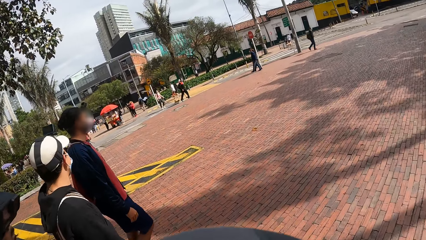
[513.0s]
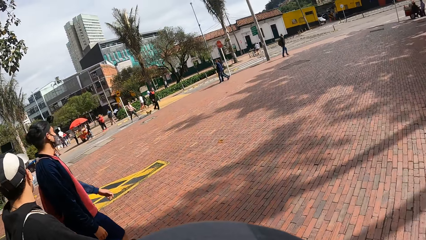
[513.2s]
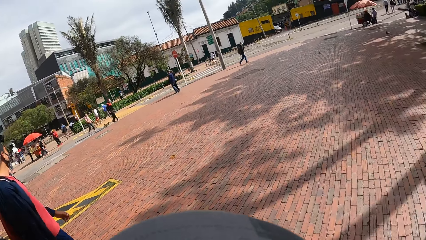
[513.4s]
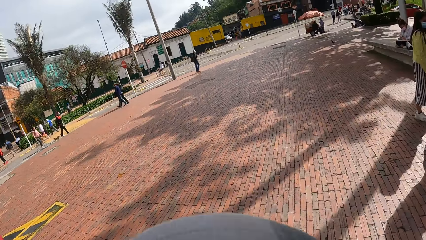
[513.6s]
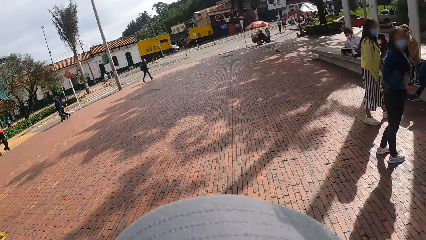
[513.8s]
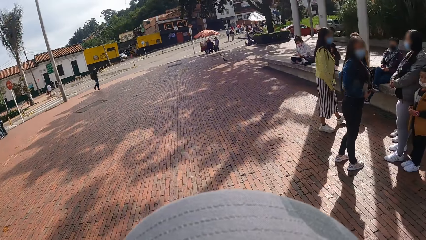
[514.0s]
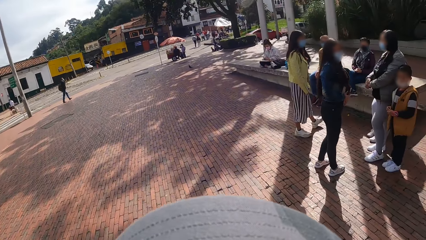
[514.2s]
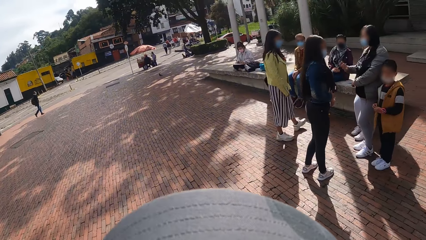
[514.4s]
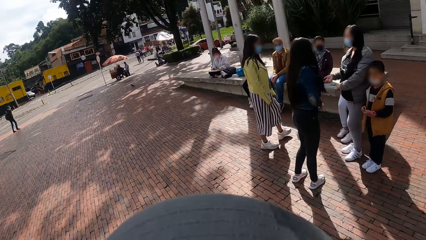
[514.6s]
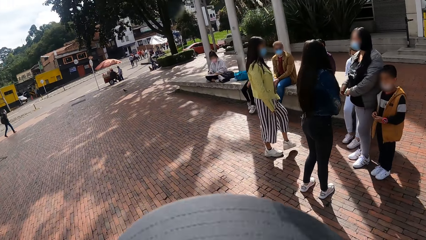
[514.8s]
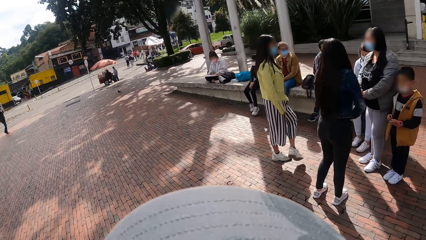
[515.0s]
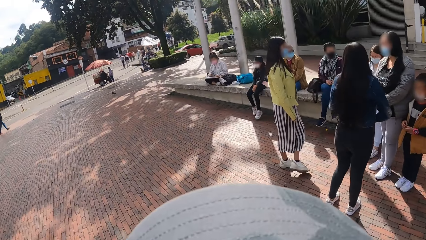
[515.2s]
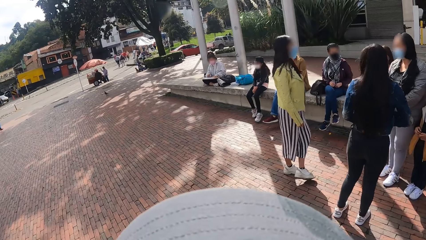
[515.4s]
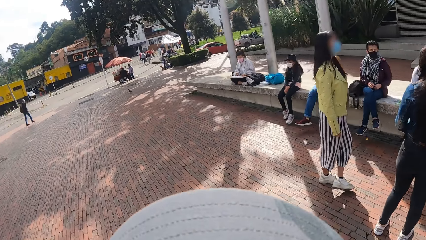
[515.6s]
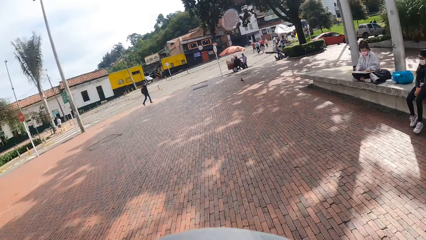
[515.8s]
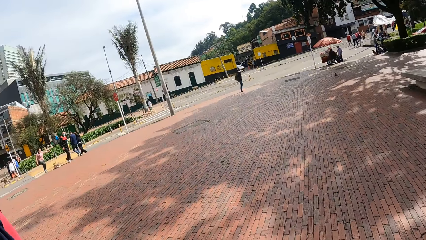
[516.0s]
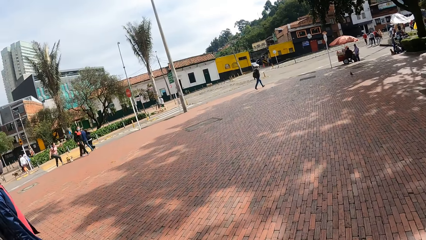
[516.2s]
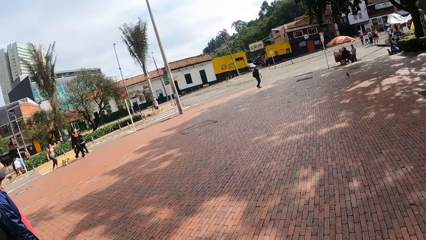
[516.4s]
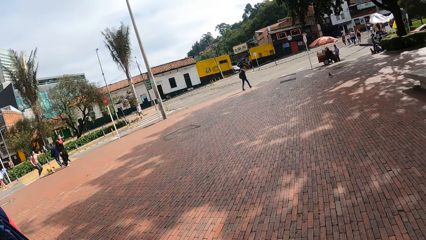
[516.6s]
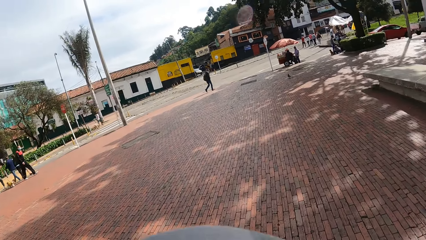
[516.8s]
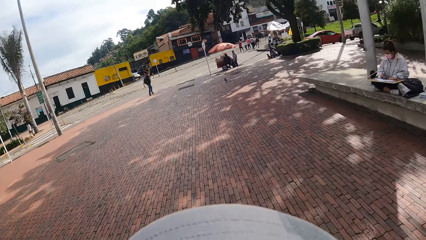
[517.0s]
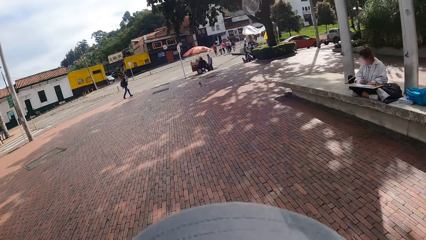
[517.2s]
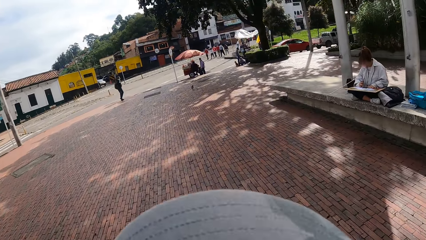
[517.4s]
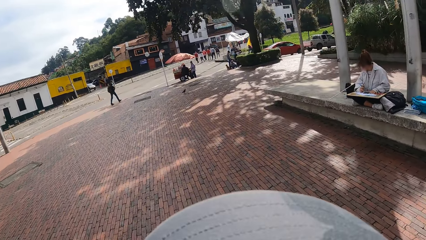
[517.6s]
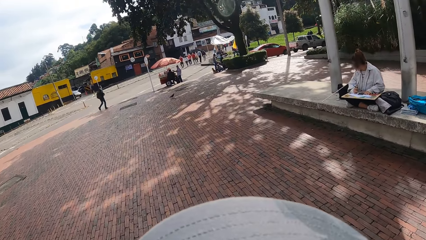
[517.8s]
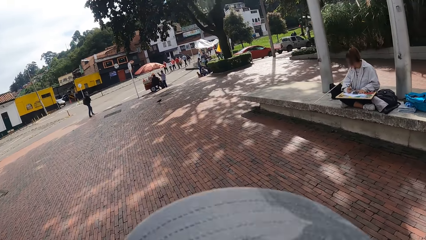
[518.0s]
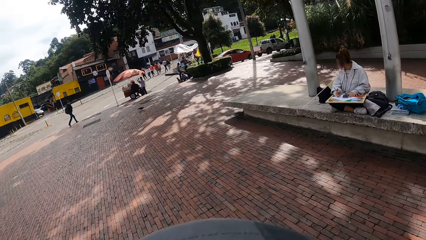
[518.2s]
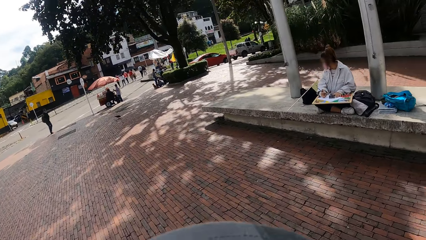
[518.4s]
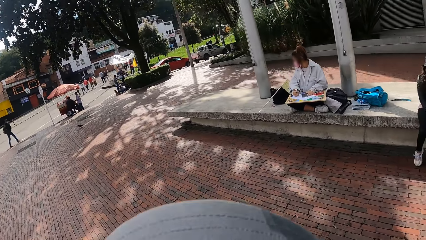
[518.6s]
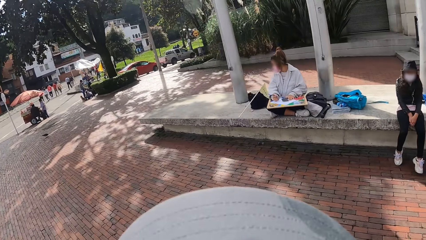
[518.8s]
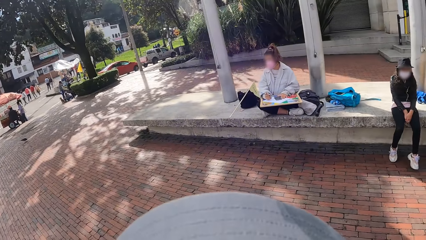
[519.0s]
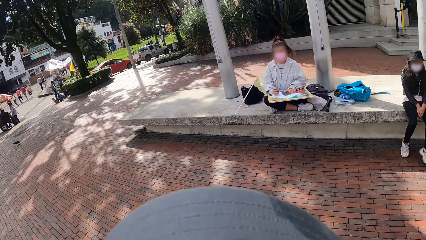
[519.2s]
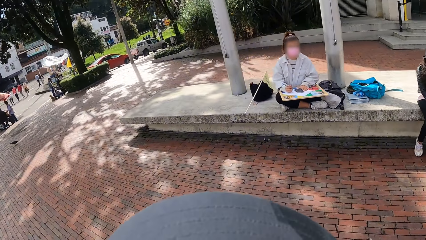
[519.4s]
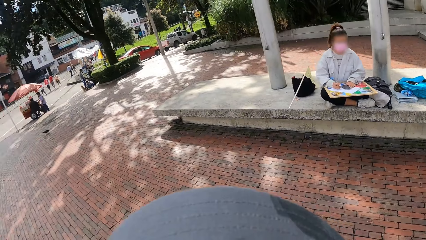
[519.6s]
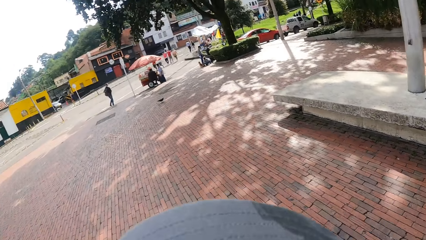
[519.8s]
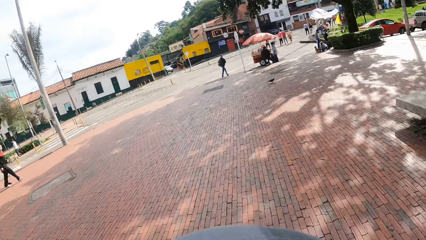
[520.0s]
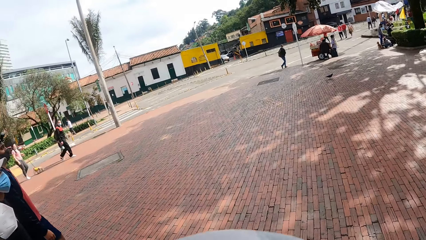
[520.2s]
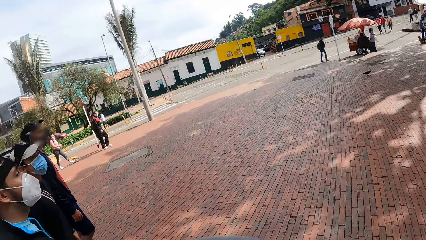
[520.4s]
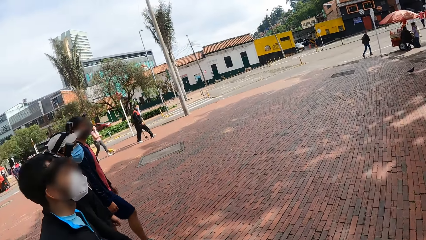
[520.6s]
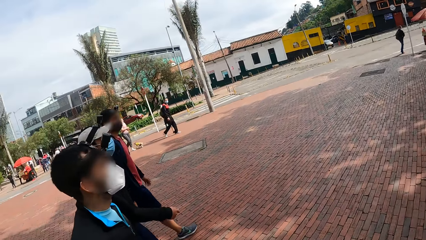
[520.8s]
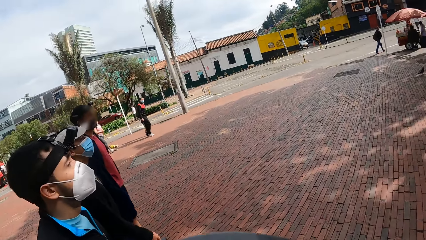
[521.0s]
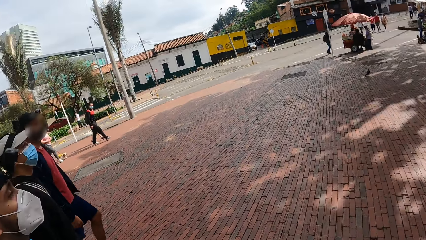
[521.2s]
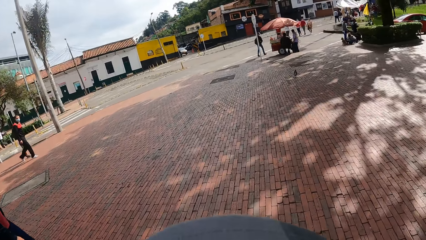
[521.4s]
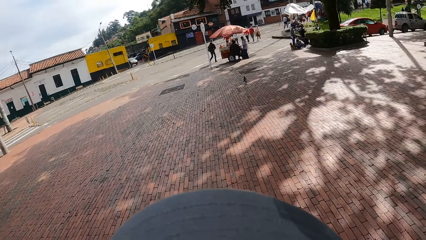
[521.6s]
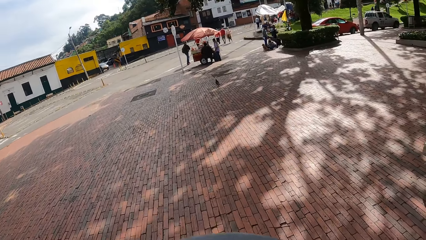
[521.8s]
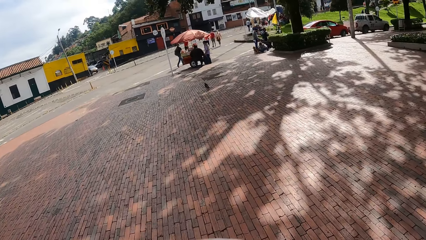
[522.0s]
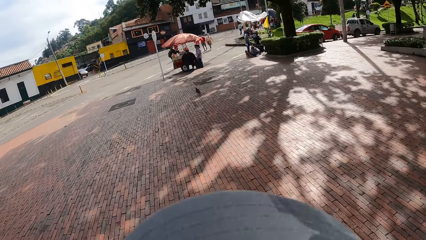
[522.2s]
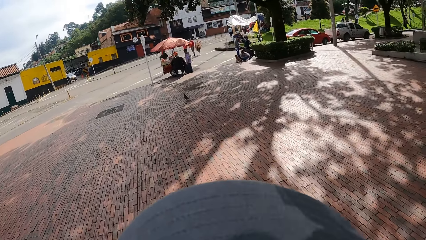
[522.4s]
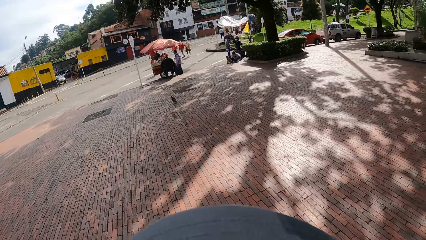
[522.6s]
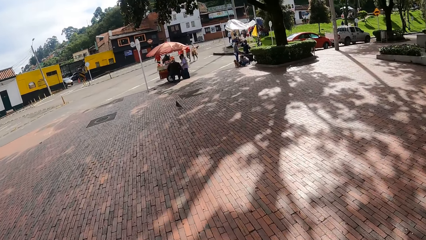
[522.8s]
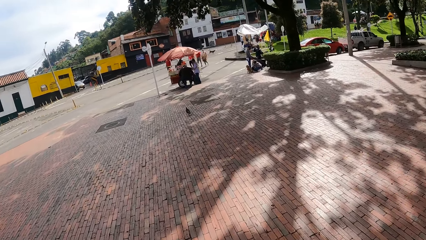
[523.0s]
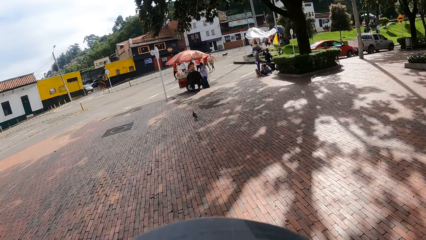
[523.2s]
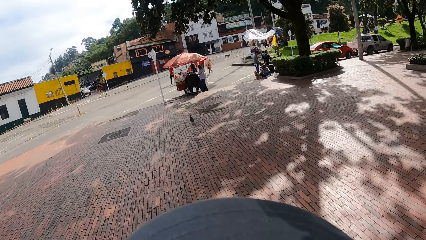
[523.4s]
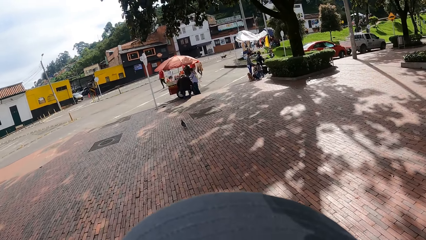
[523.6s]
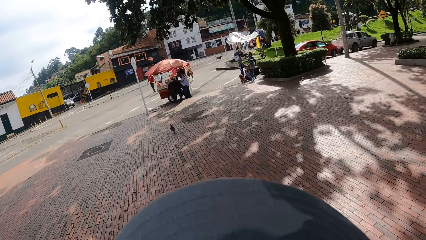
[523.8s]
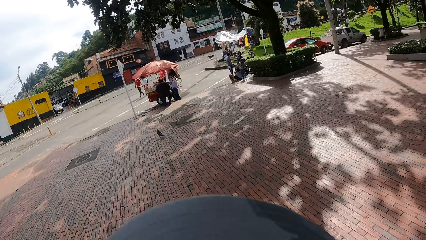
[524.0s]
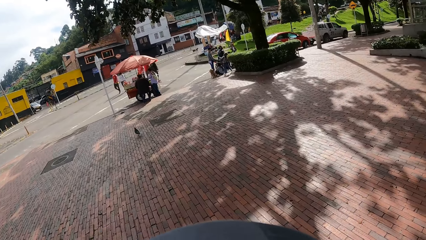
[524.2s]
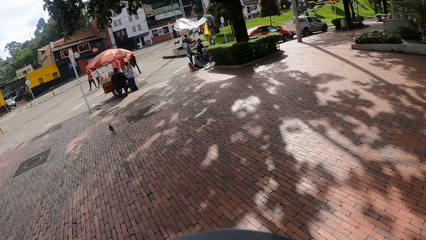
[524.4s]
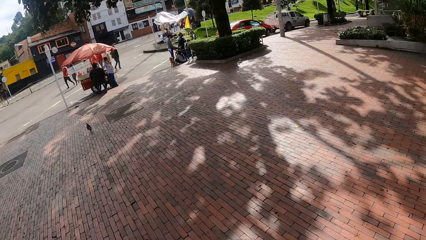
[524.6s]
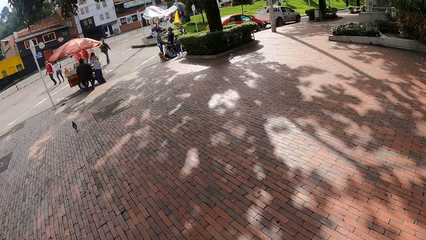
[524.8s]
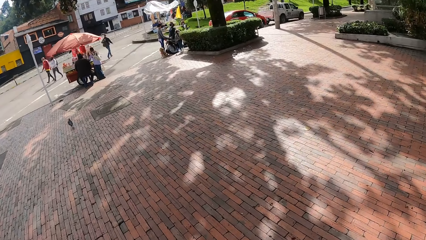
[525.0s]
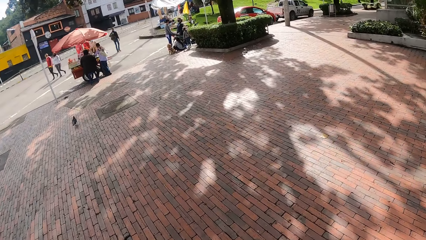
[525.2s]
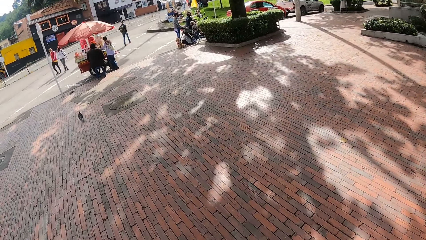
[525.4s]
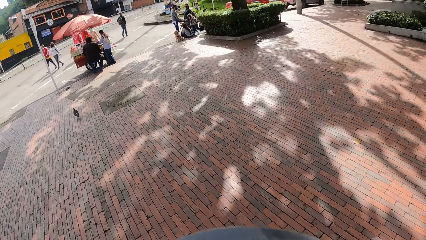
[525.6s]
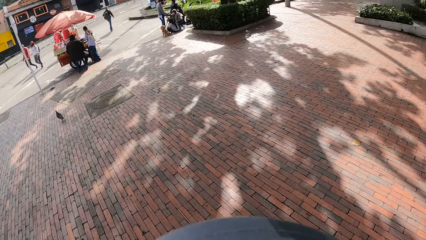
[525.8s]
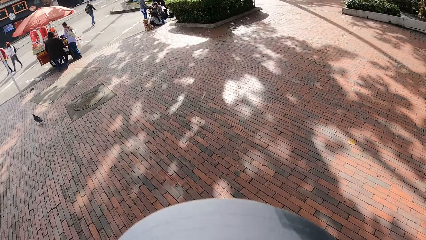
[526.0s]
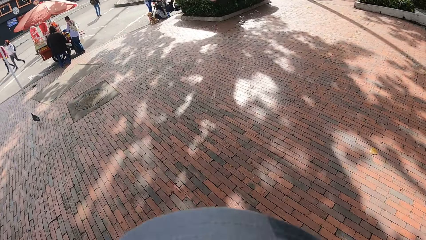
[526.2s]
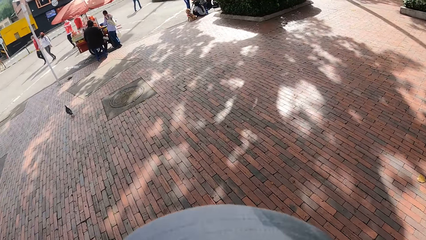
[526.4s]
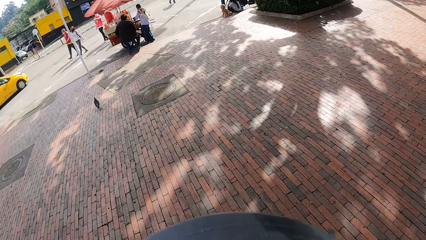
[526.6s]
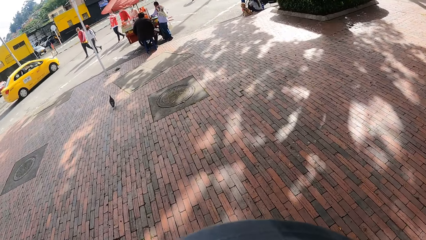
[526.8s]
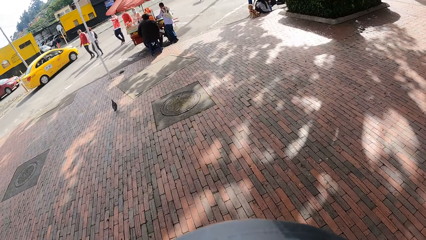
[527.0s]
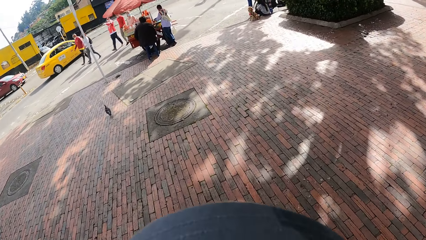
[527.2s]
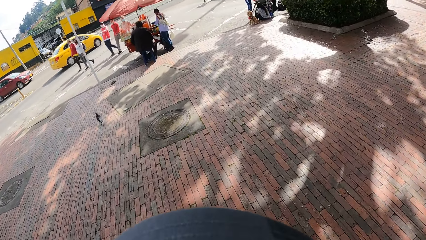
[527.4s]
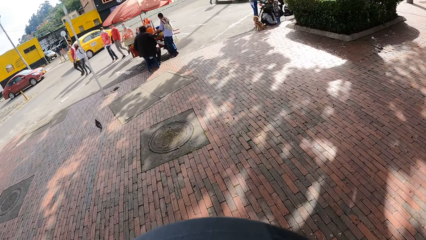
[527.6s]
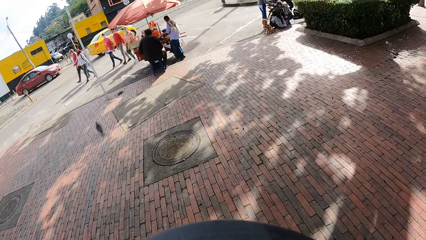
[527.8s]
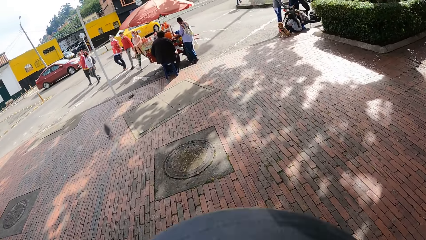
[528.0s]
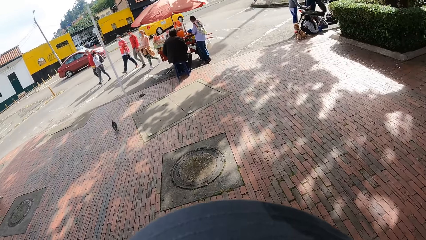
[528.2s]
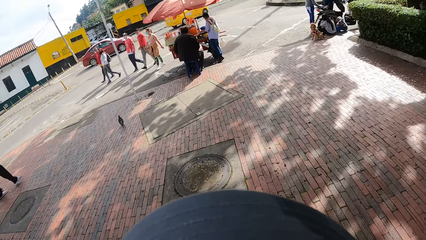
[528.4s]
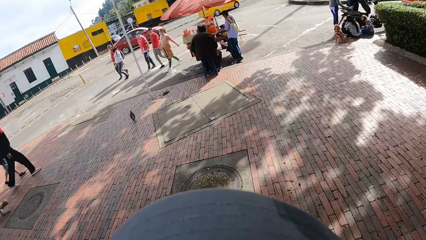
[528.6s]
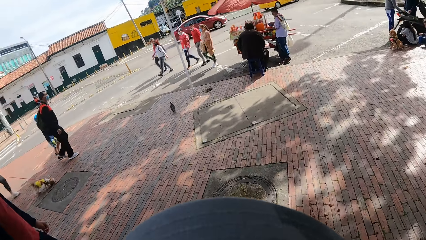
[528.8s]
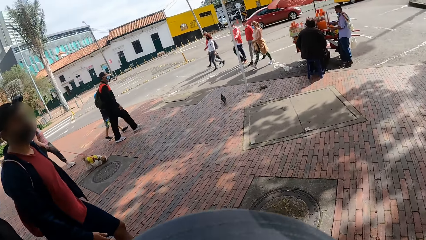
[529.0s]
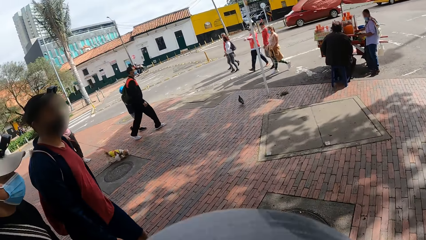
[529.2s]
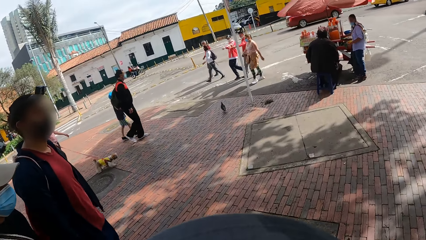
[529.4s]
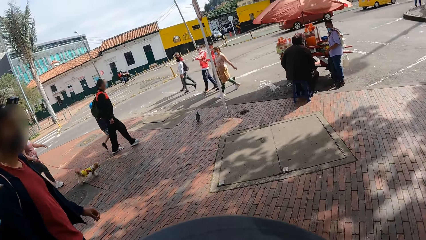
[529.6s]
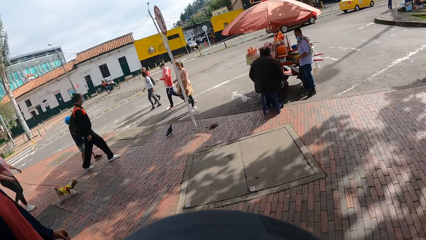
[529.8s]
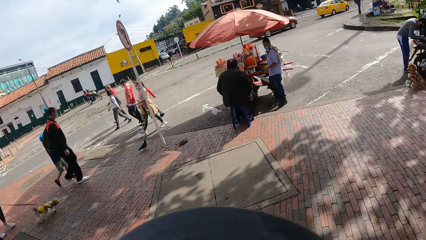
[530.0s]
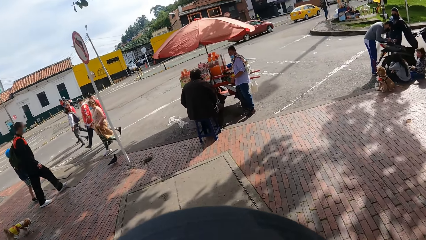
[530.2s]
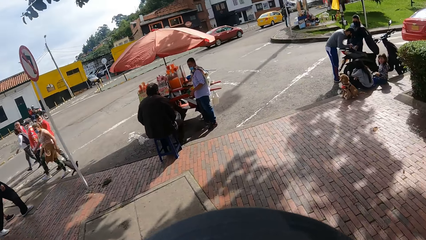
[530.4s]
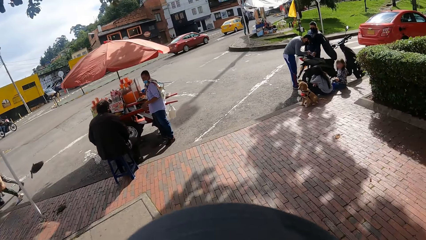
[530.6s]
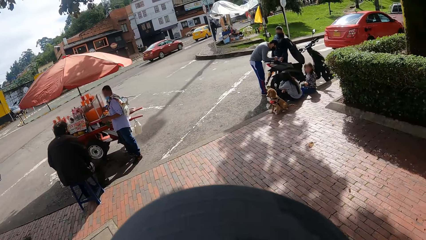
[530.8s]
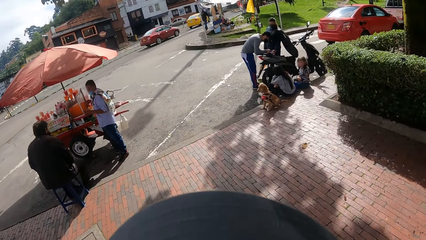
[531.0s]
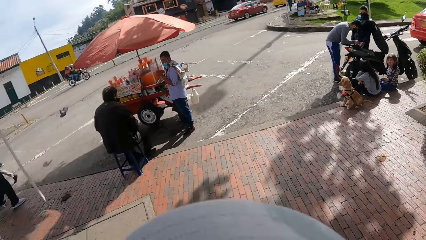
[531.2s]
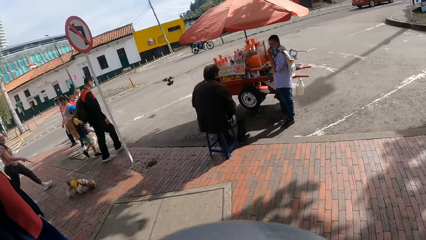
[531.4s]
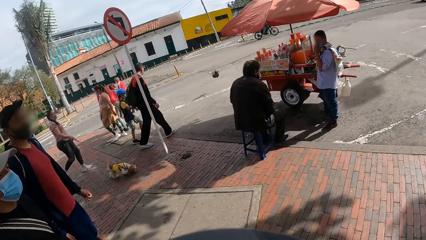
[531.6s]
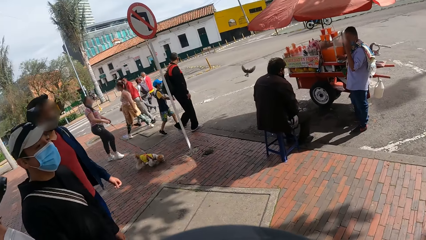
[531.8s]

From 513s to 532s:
The camera wearer looks at the street. They look at the colleagues. They look at the street.
